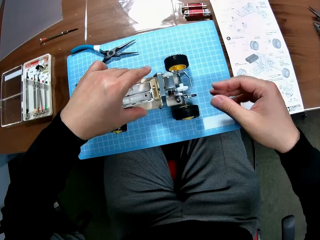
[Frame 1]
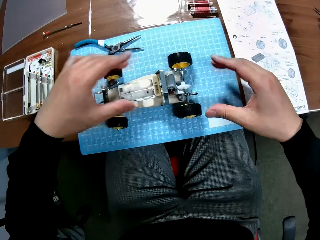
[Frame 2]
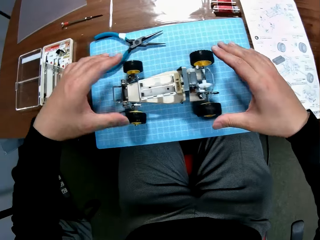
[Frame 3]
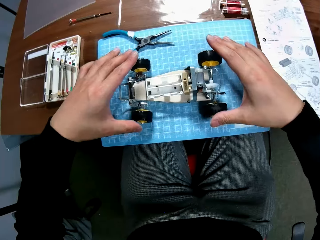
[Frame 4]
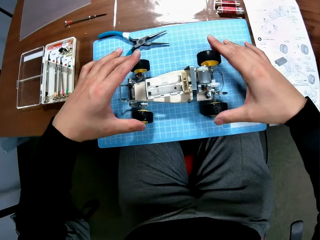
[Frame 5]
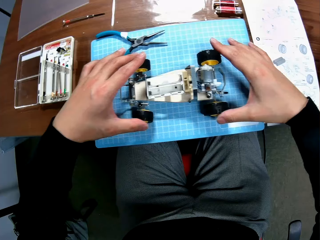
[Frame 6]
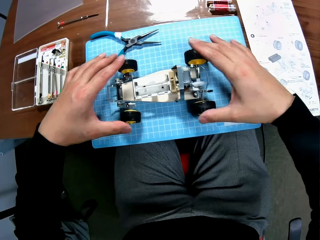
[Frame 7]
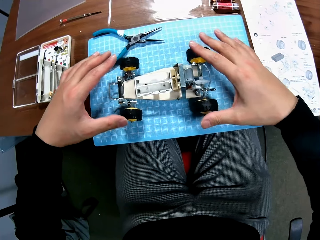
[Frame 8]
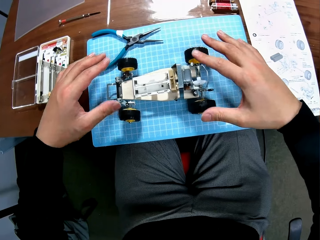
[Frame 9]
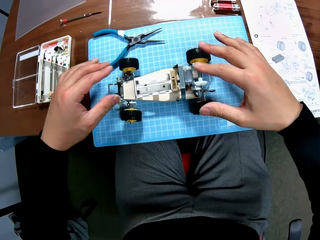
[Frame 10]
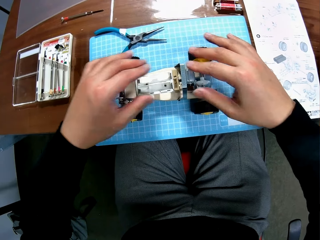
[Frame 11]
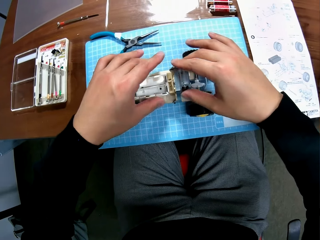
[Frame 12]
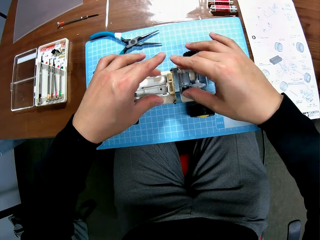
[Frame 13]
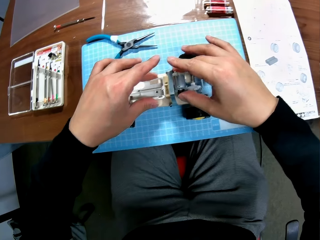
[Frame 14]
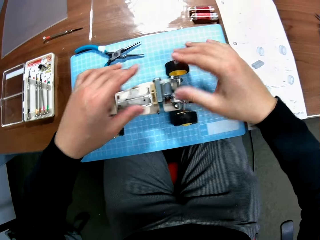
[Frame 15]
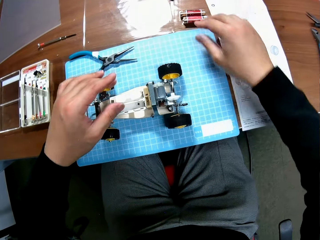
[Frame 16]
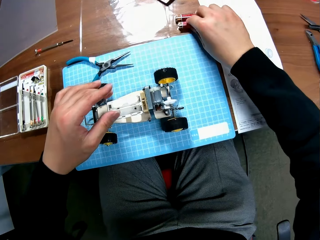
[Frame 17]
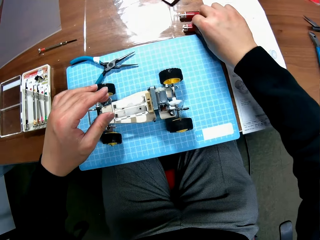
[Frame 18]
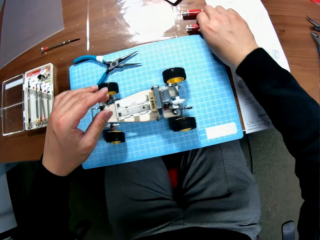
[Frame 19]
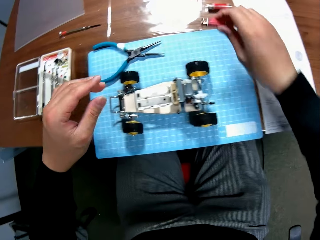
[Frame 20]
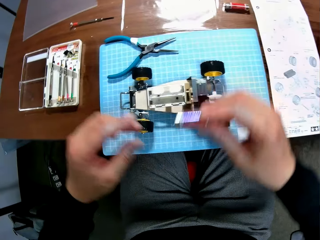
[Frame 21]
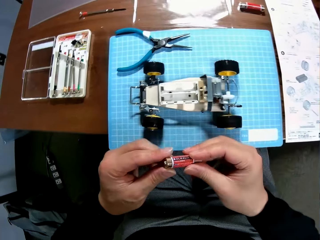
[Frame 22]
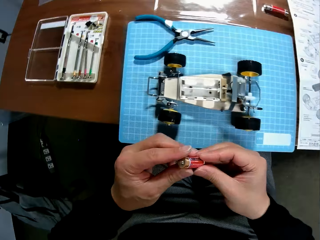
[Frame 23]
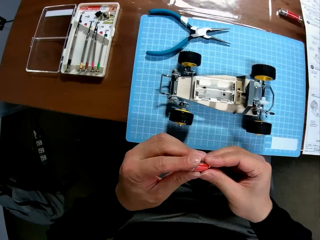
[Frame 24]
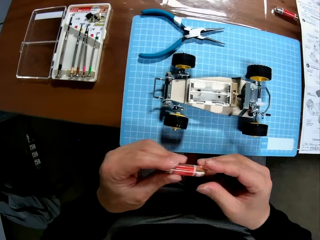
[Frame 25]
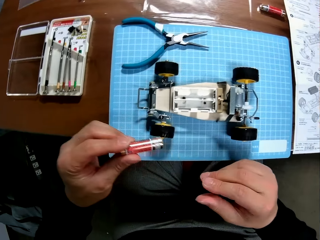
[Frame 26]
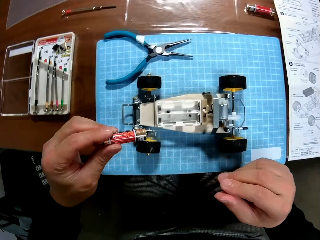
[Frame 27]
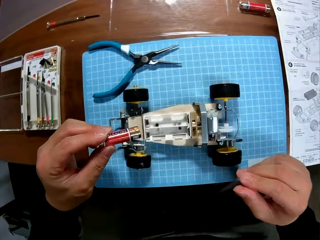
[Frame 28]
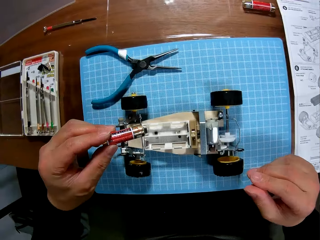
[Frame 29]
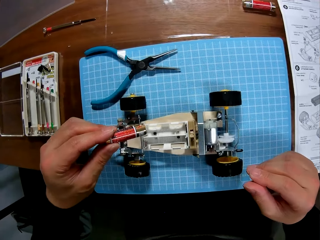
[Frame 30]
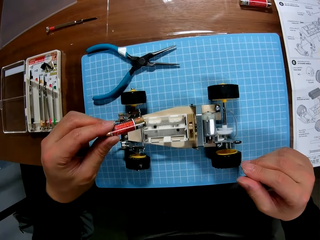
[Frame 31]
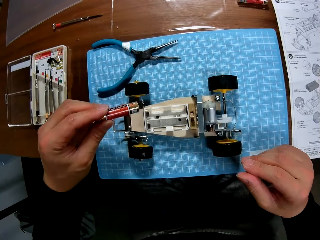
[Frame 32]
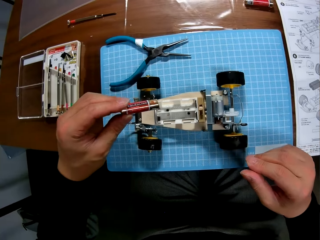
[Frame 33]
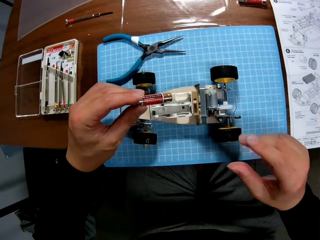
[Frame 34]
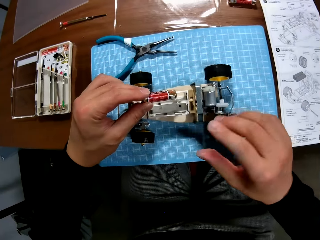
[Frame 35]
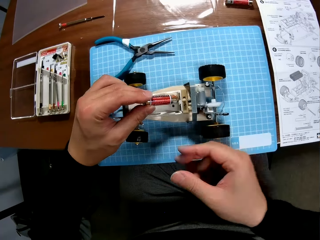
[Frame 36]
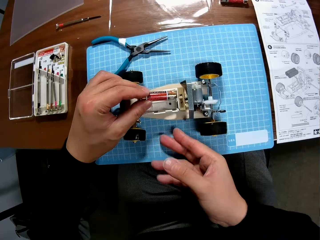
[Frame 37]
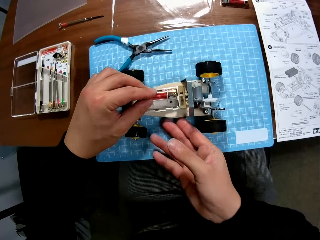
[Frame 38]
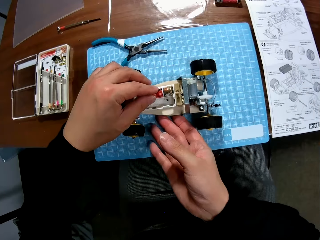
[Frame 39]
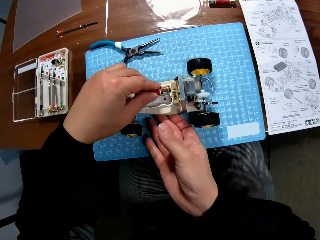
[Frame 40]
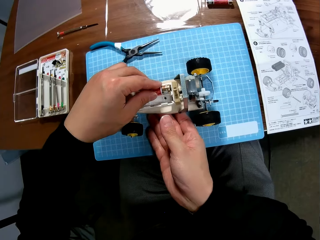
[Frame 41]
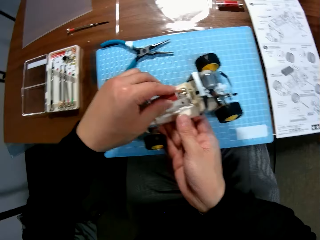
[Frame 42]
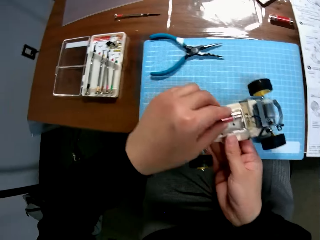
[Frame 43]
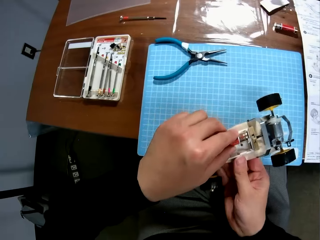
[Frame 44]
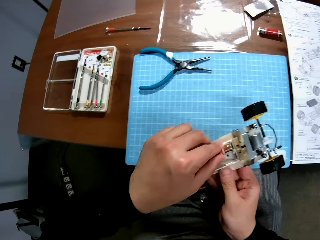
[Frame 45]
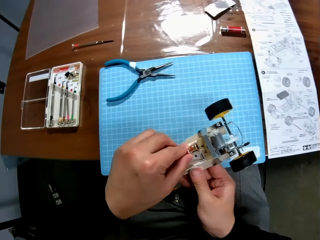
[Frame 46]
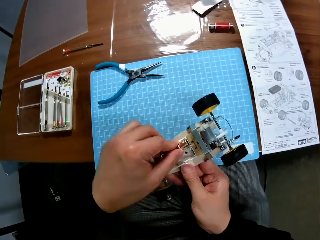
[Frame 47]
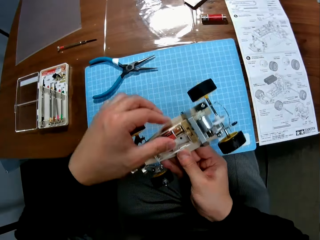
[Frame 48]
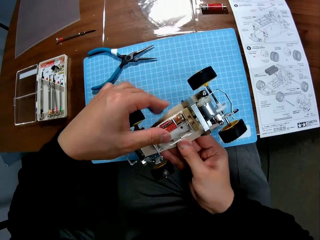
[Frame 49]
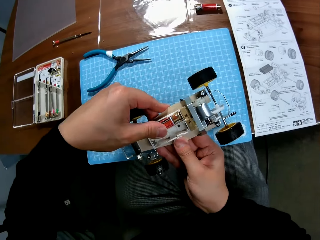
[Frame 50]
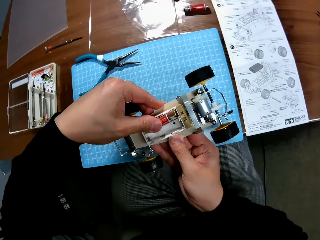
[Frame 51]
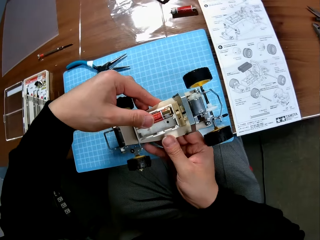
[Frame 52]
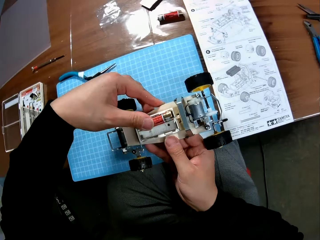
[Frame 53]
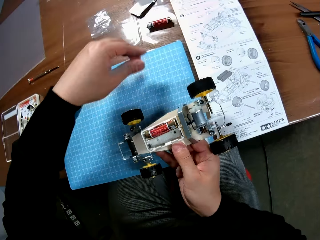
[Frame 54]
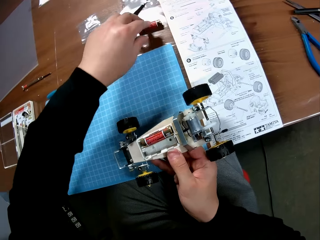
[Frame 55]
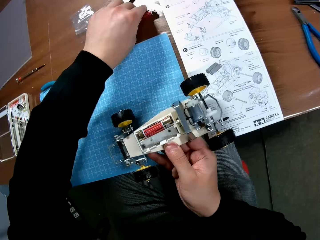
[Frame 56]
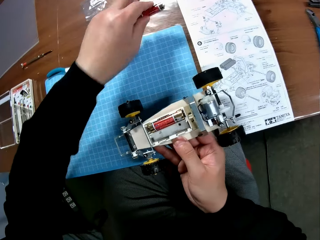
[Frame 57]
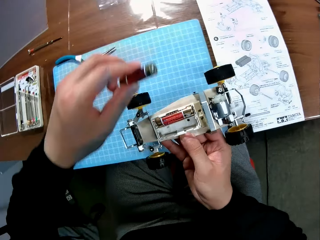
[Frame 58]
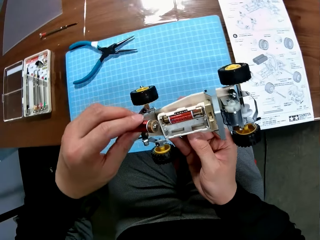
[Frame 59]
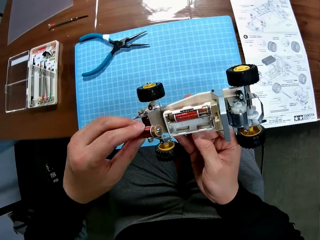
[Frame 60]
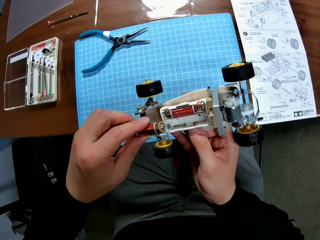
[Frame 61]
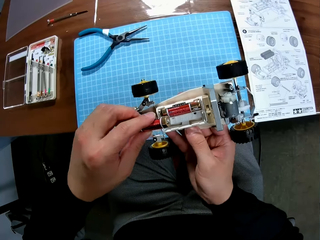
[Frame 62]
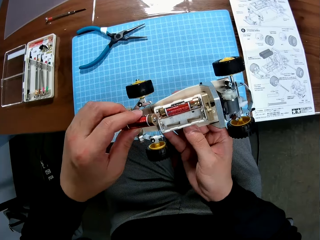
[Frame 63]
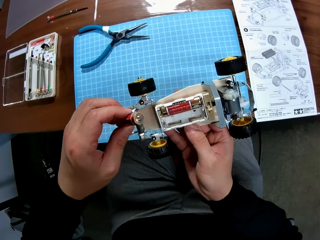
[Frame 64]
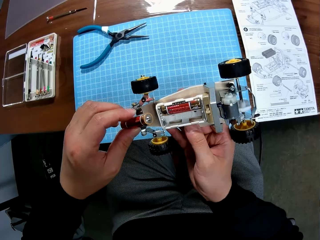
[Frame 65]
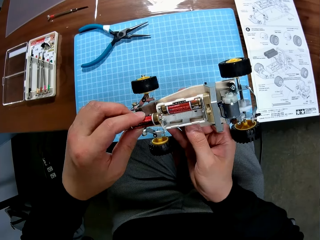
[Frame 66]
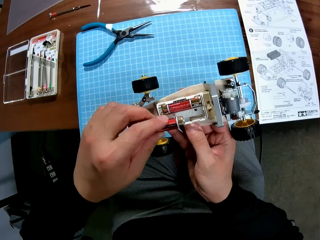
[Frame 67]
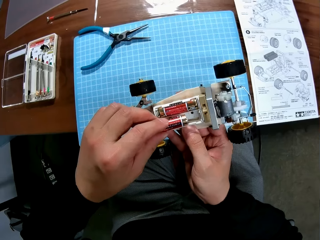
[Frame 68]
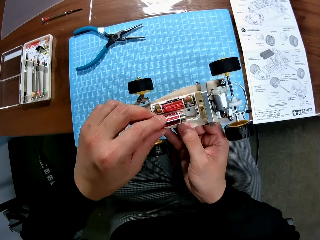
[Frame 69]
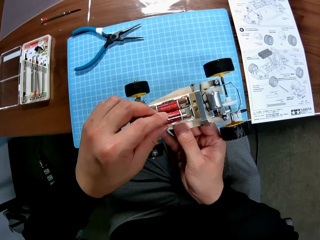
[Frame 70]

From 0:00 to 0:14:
The camera wearer moves the rc car or toy car to and fro. He adjusts the rc car. He picks up a battery on the table. He inserts the battery in the rc car. He picks up the toy car with his right hand. He fixes the battery in the rc car. He picks up another battery on the table. He inserts the battery in the rc car.

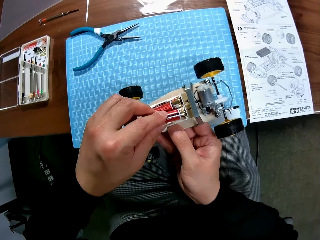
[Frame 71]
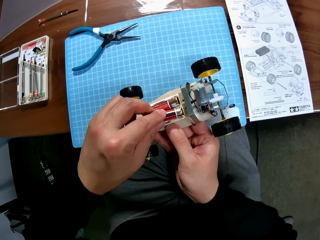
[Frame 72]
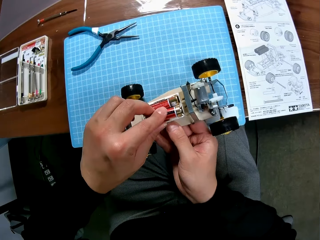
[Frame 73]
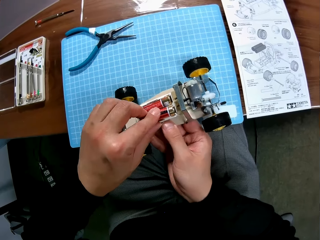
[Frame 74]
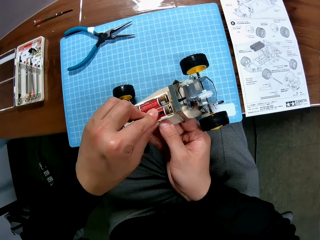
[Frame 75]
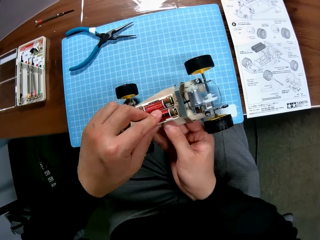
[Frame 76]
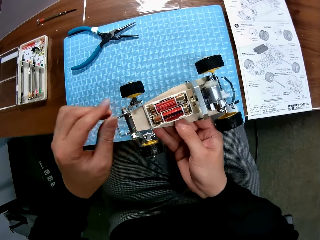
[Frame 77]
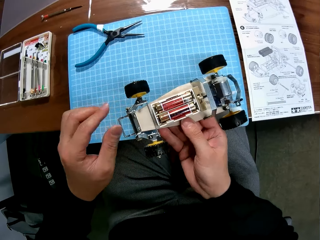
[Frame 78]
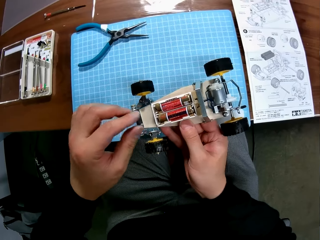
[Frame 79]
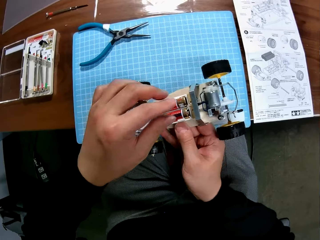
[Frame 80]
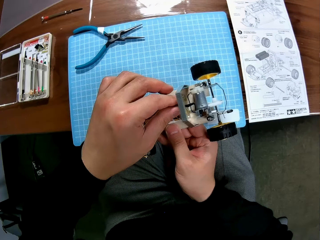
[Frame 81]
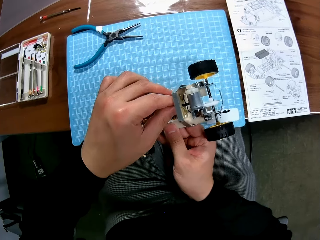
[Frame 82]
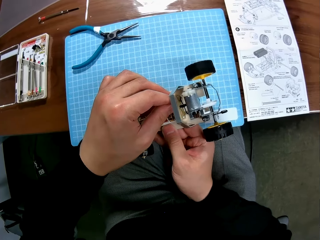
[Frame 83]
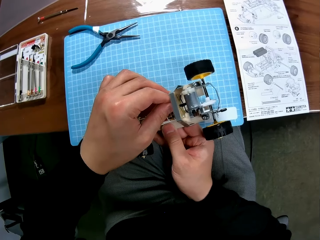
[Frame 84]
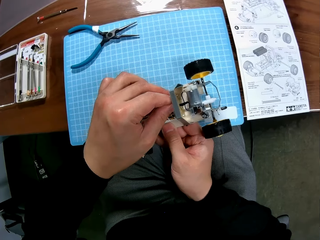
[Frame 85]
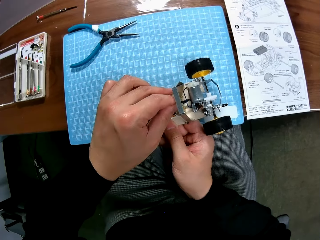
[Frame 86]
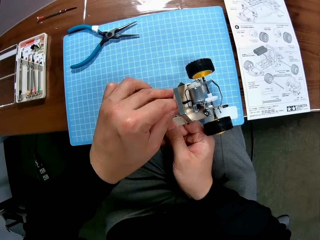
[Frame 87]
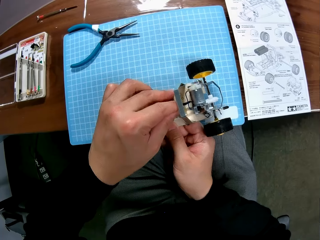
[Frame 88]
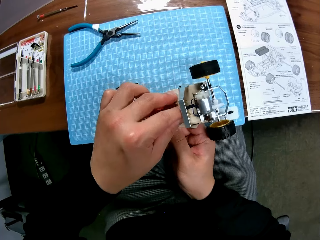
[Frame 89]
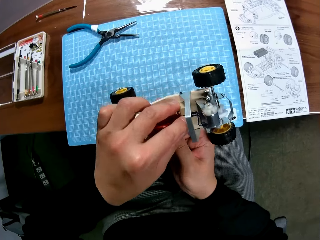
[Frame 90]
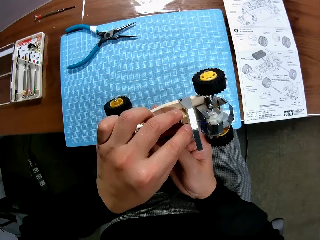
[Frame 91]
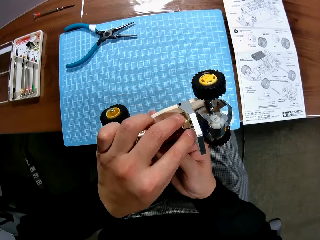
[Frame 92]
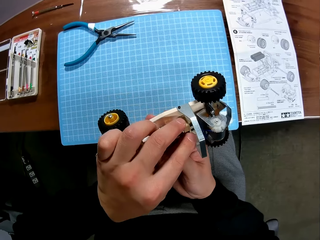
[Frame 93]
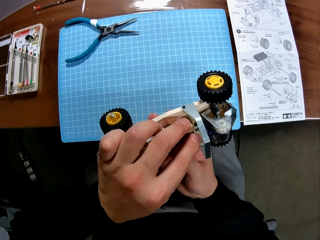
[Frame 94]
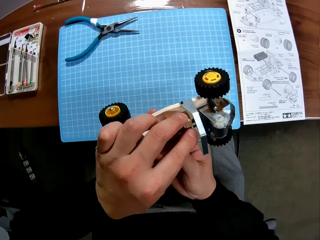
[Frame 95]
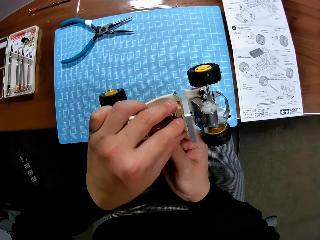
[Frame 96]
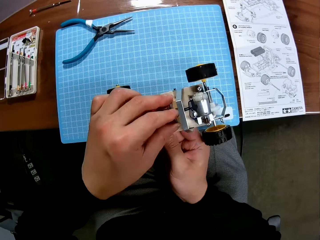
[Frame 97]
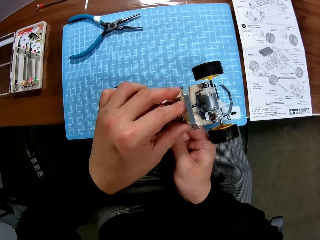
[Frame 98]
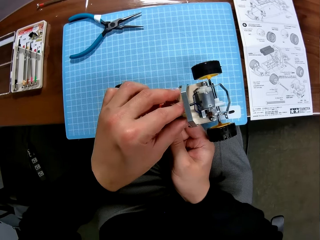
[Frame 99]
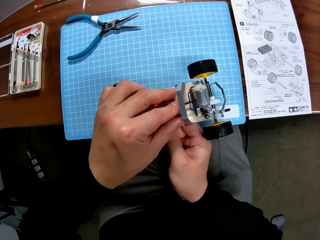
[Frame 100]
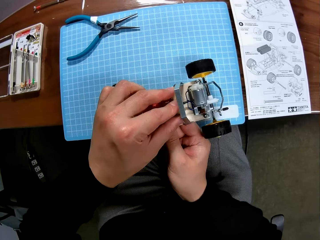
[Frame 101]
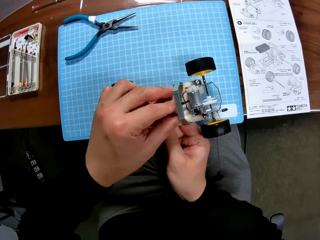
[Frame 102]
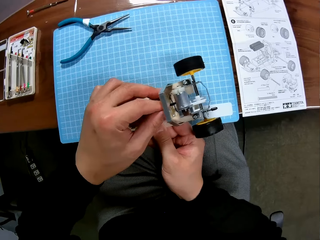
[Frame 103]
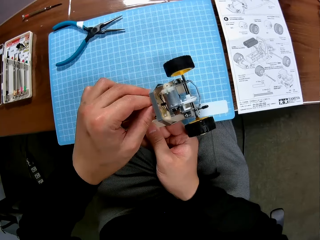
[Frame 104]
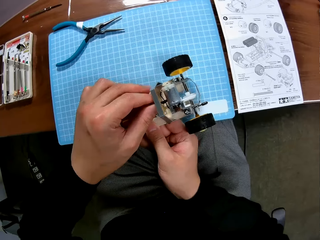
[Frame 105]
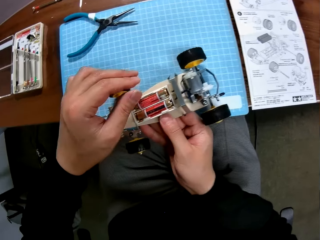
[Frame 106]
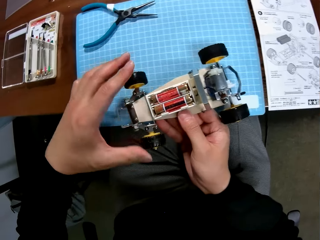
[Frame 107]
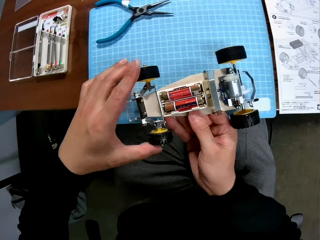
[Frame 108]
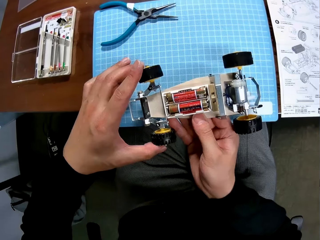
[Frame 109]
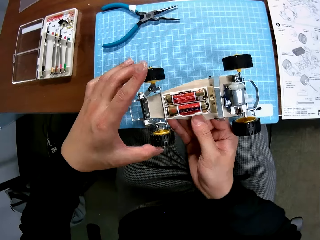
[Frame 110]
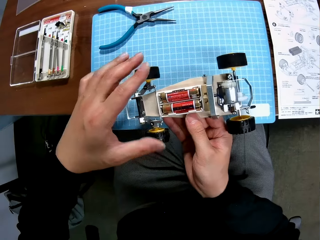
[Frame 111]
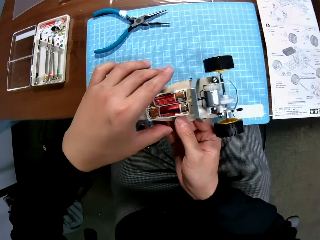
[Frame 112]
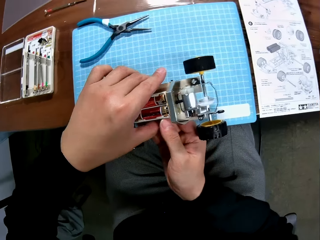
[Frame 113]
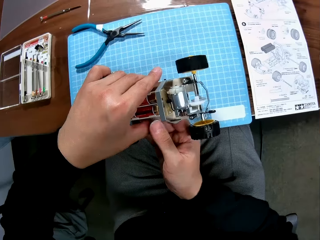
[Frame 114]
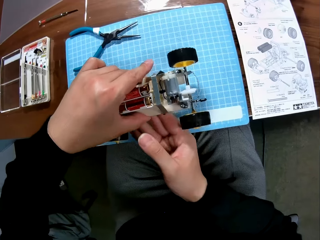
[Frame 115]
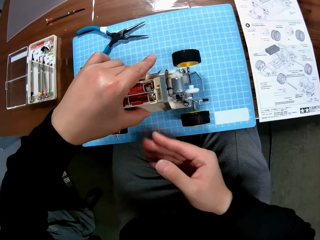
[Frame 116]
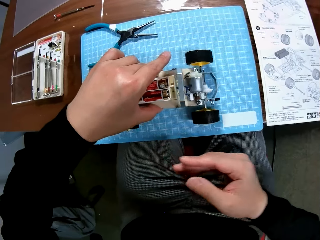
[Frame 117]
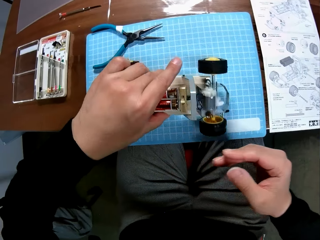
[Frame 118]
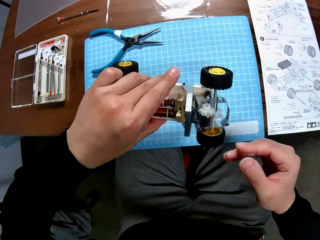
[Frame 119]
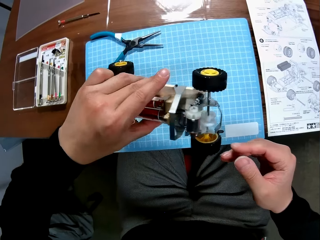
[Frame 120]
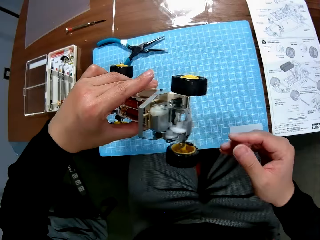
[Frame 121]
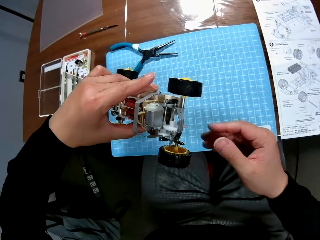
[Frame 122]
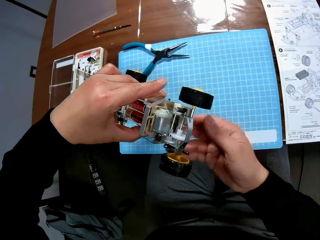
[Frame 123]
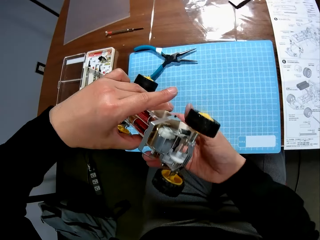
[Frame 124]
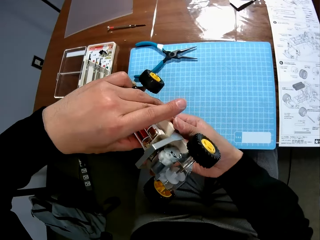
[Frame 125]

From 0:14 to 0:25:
The camera wearer adjusts the toy car or rc car. They turn on the toy car. They adjust the tyre of the toy car. They drop the toy car on the table and pick up the toy car again.
